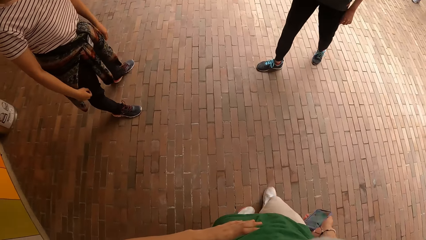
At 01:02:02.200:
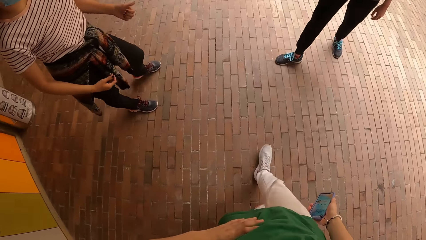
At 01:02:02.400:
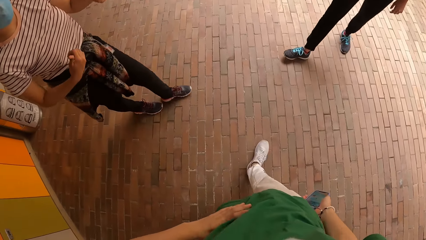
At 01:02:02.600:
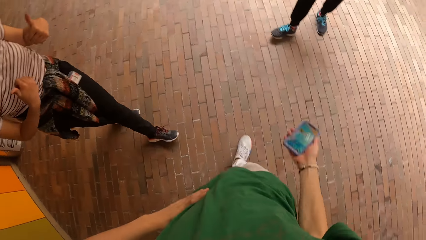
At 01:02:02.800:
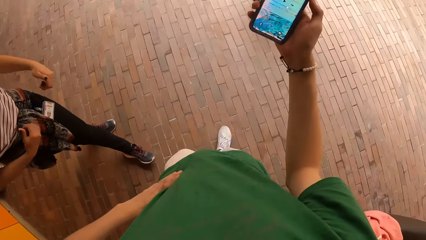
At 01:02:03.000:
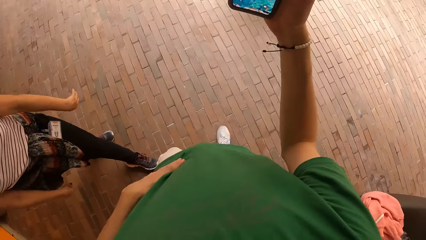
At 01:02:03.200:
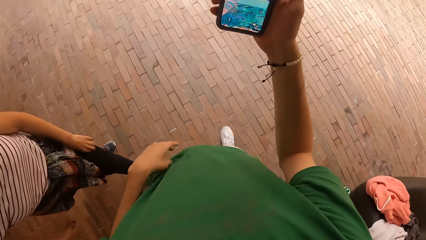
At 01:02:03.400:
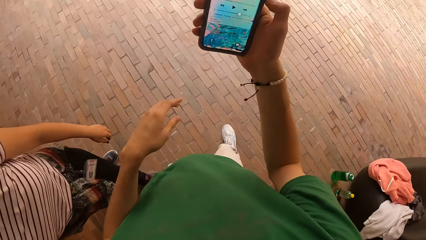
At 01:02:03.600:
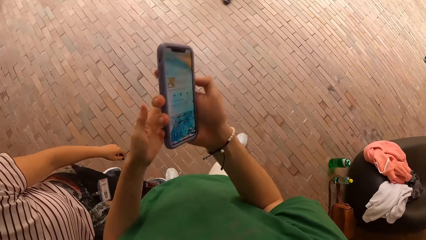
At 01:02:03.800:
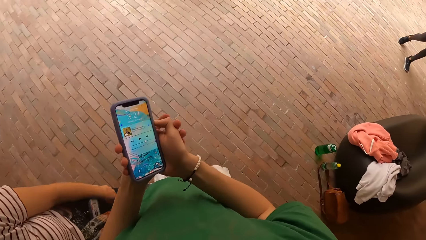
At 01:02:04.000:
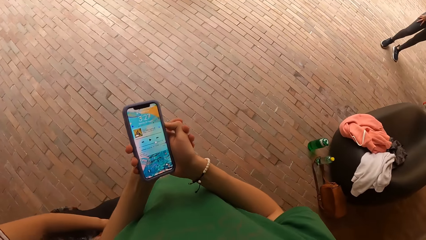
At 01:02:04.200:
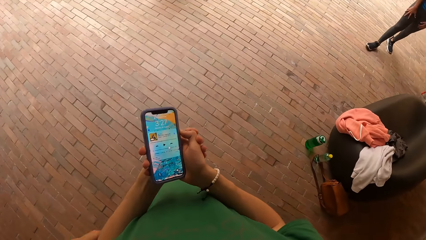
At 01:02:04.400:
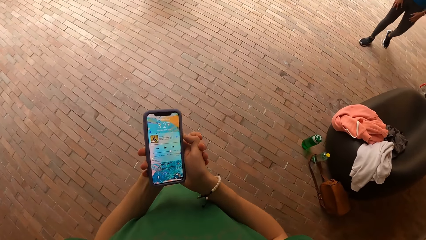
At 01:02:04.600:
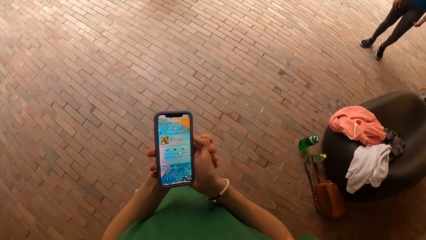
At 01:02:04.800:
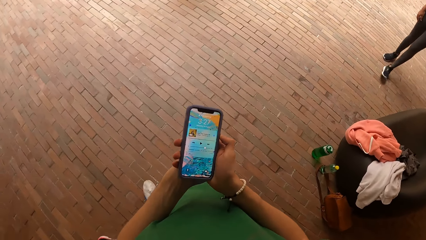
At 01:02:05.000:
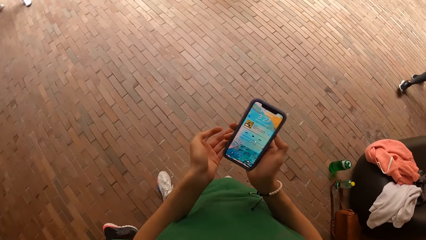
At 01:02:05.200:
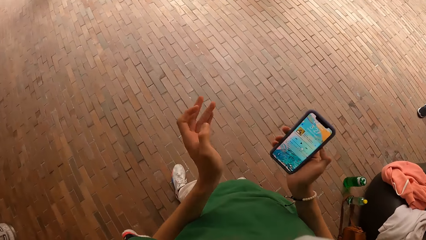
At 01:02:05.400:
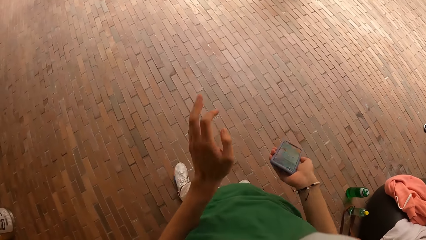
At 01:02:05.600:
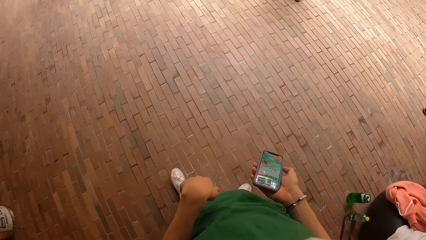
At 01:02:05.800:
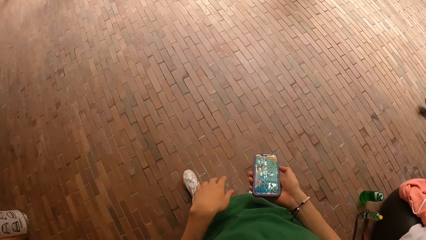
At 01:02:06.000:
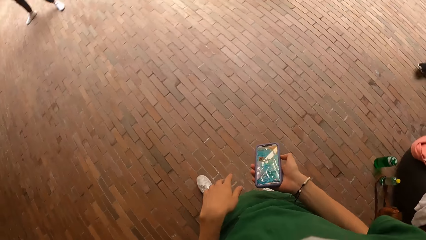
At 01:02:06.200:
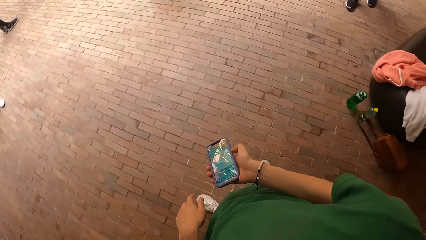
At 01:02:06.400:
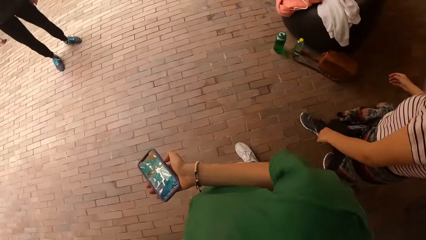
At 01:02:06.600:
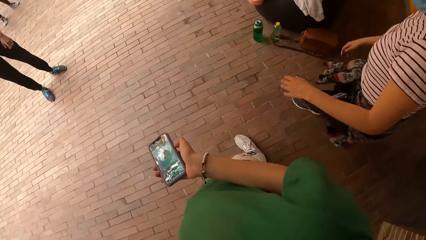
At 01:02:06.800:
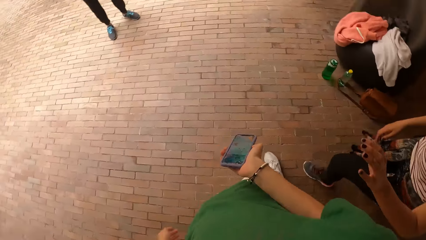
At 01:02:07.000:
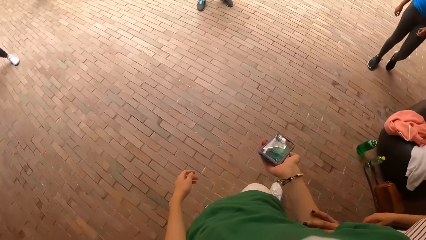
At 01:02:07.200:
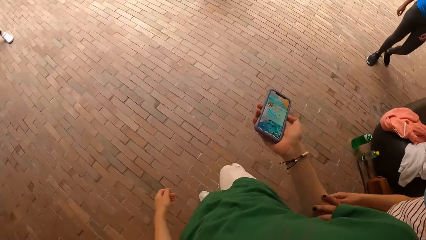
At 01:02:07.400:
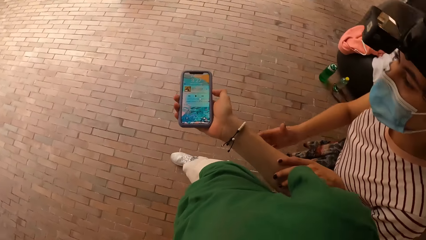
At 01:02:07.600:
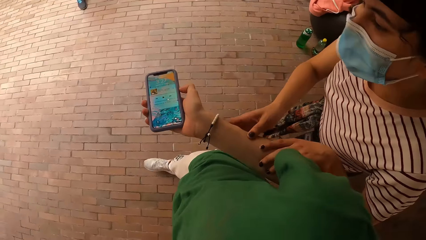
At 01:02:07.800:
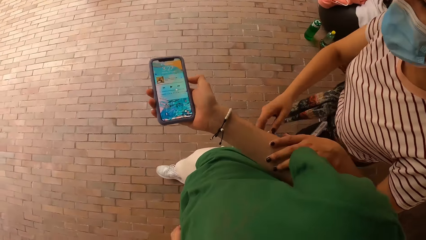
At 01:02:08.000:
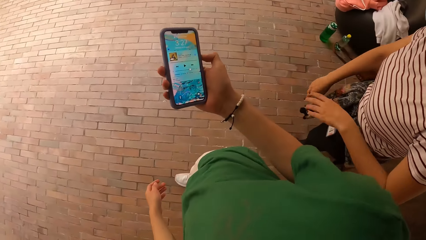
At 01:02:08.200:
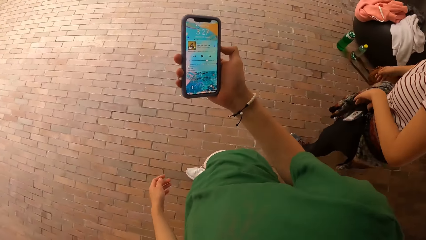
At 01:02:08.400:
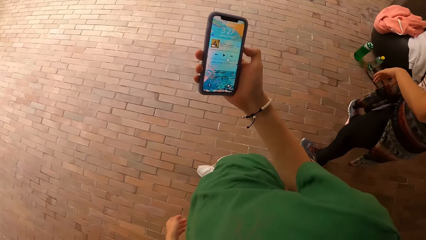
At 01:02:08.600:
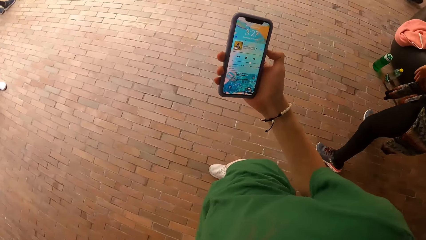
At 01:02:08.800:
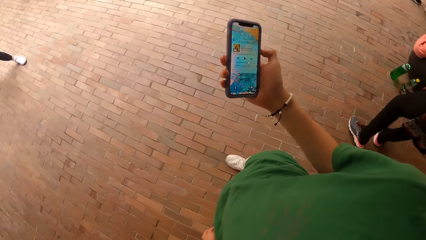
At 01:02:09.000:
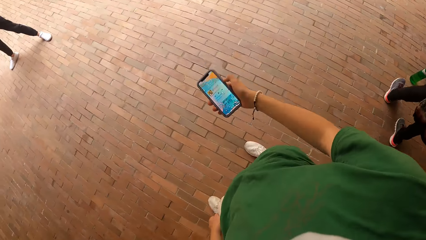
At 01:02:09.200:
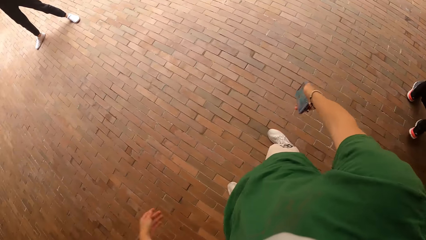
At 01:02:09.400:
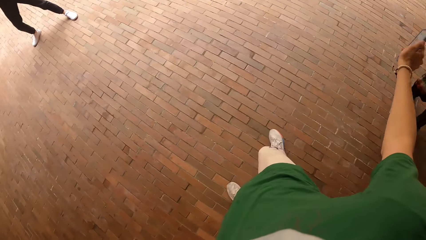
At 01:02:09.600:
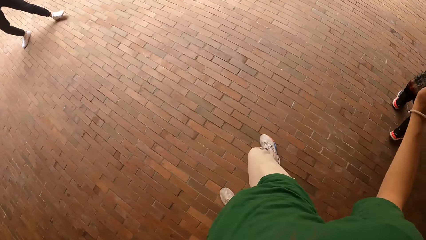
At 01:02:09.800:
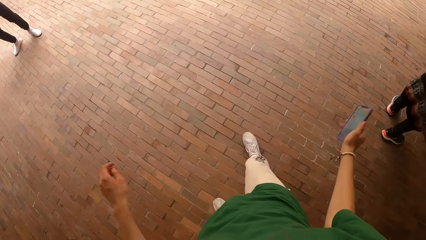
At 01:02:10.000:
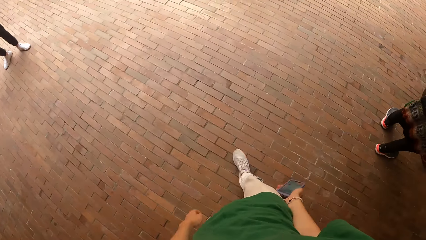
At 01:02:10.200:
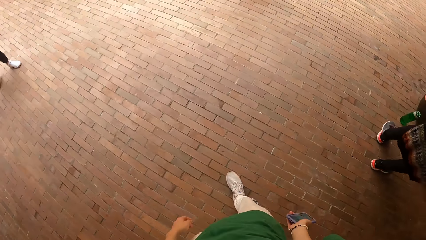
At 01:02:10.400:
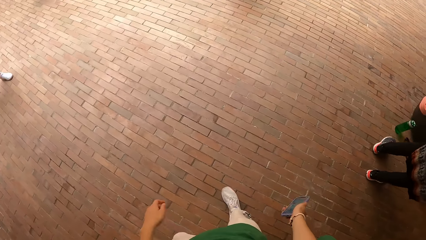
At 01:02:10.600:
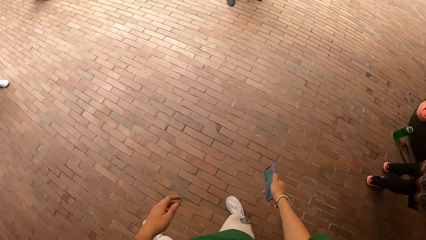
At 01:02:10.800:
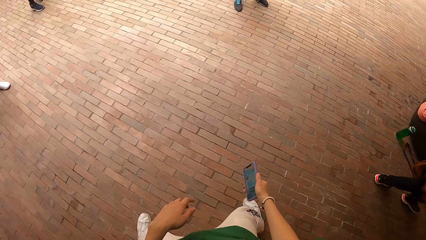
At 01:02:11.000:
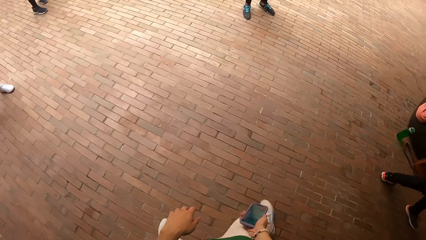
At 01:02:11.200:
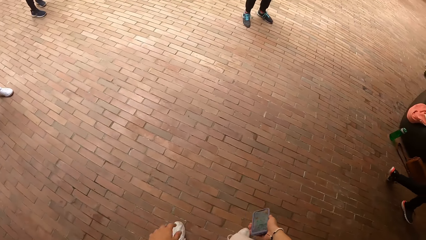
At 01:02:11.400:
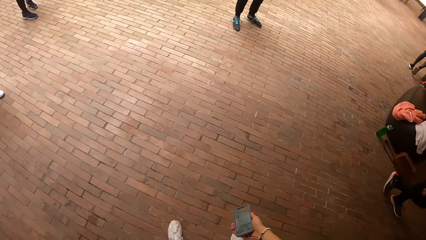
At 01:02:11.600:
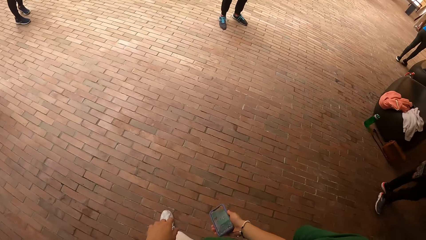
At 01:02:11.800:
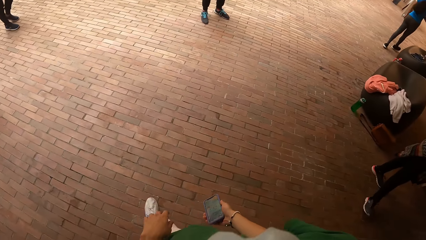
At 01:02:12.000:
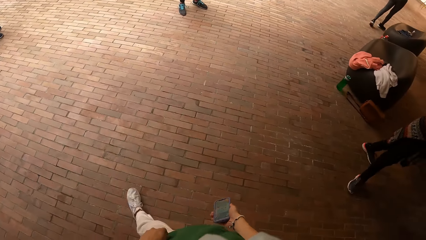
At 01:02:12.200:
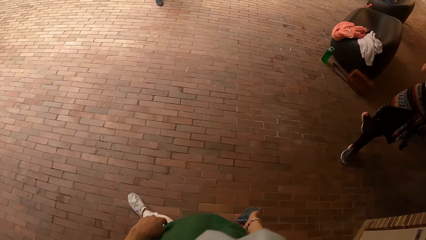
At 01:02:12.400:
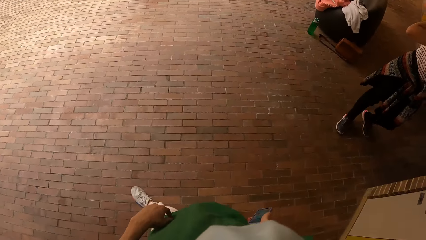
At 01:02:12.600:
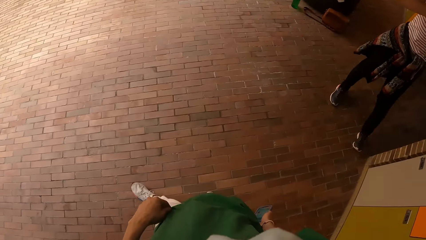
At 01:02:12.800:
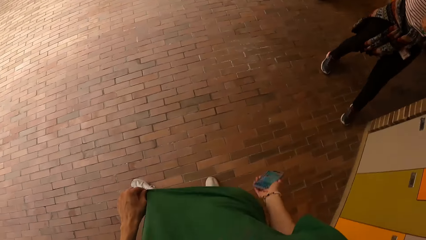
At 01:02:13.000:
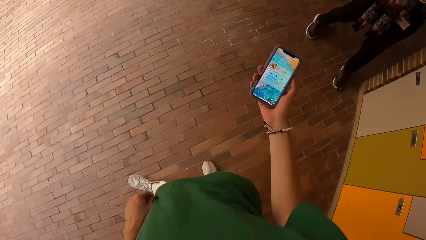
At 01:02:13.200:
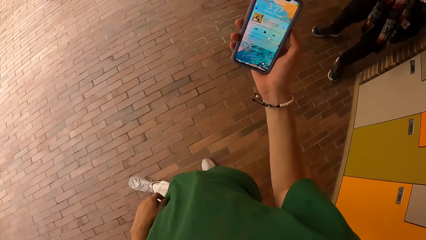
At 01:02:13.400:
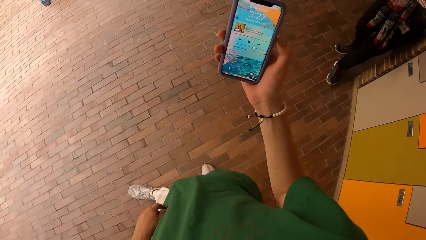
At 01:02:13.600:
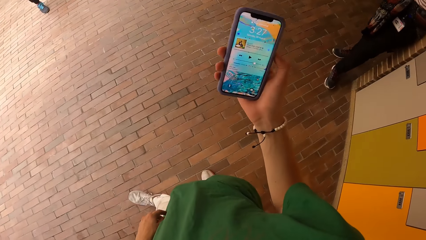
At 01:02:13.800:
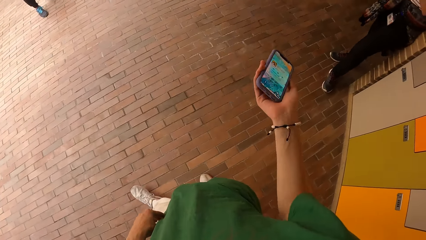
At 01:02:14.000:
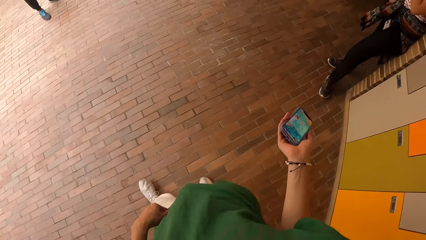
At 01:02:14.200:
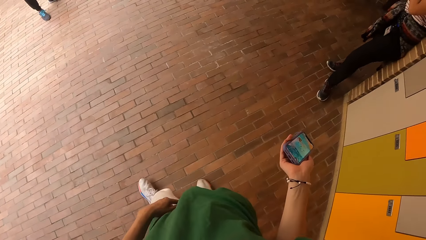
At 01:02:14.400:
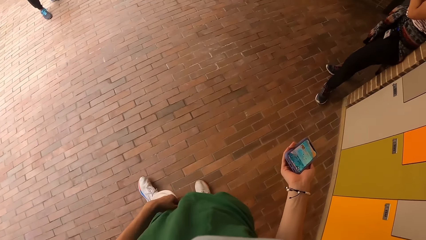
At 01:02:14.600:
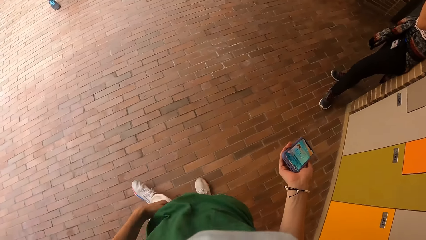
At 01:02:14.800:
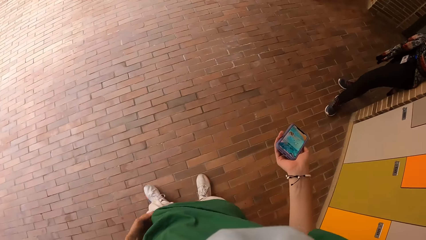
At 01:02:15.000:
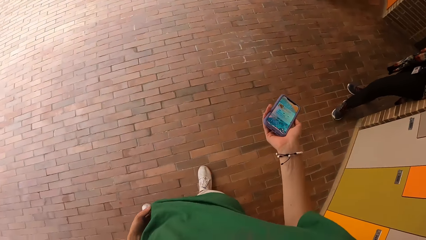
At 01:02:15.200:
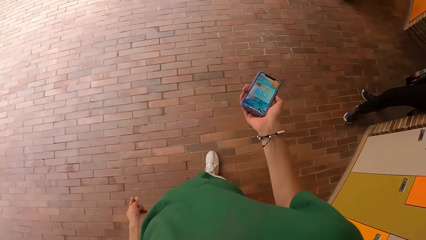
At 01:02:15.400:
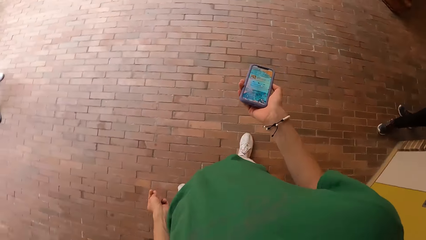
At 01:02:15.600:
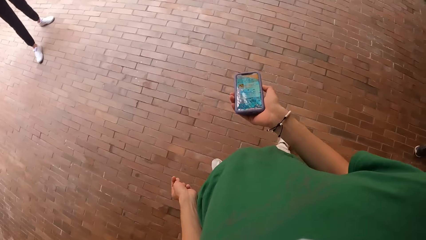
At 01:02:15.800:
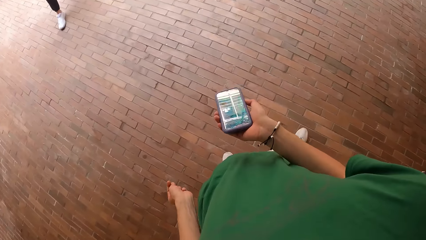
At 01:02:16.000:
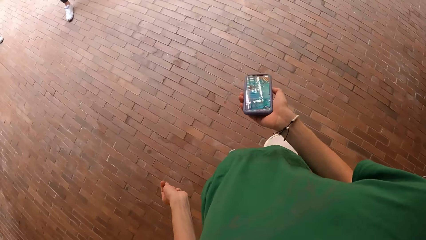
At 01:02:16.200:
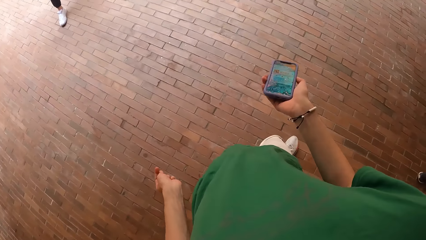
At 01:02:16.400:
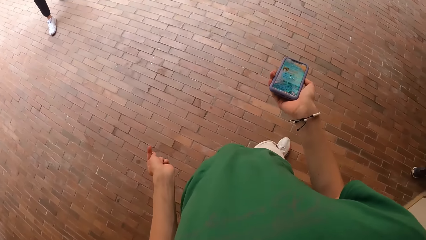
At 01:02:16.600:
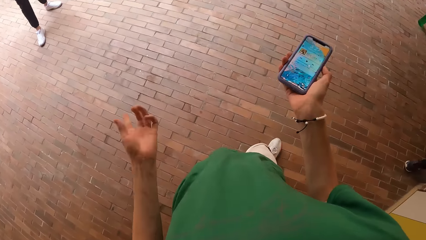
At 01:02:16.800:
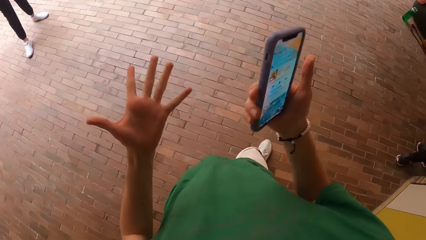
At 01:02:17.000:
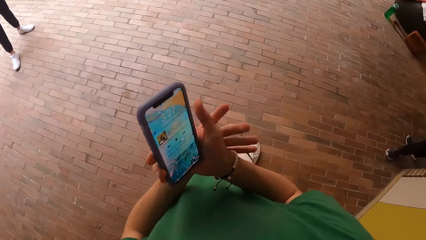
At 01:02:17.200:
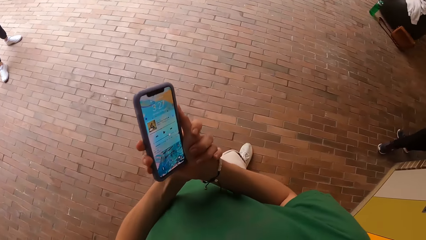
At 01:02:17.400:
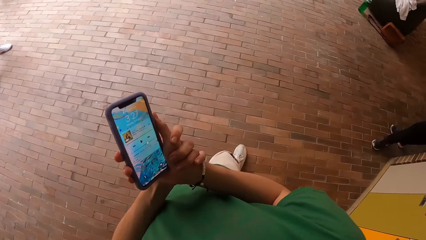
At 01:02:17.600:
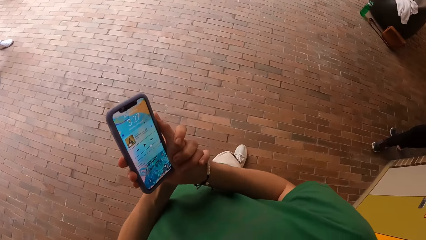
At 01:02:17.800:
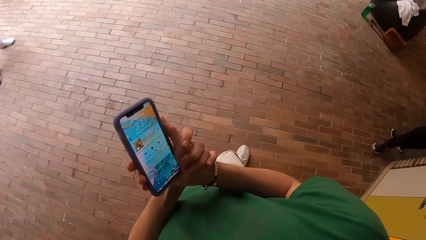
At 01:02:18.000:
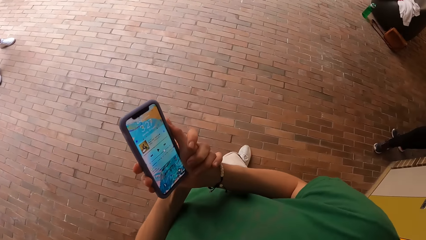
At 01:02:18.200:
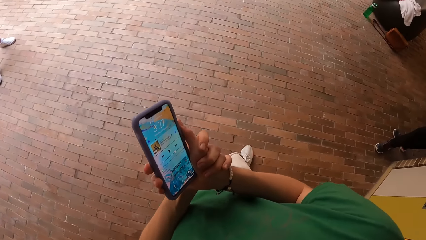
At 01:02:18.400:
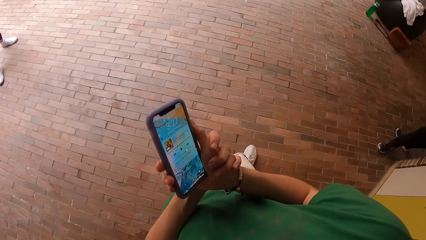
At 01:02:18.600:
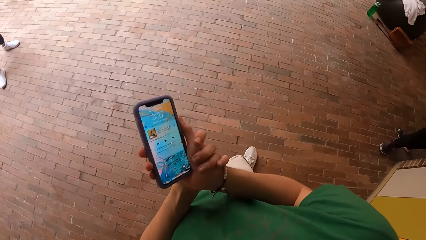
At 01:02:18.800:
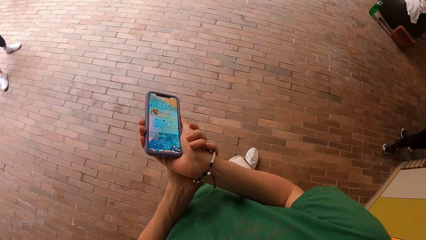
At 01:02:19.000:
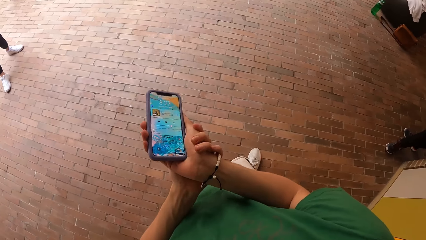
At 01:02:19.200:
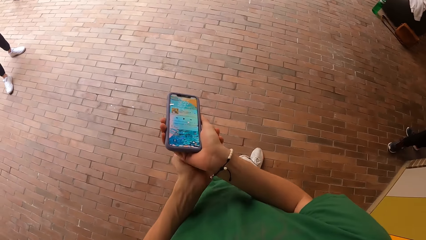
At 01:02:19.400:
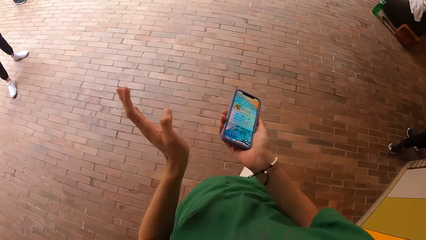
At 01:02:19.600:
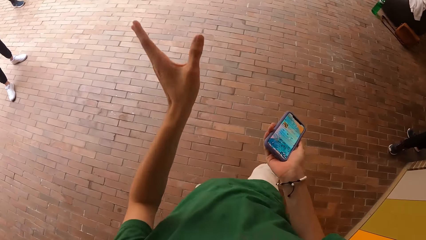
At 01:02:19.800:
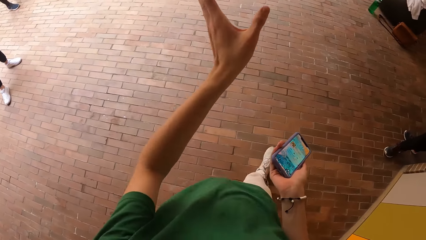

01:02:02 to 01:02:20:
The camera wearer interacts with the woman. They put his hand on his waist. They hold the phone with both hands. They look at the phone. They put down his hand. The woman grips the camera wearer's right hand with her left hand. Another woman grips the camera wearer's right hand with her right hand. The camera wearer stretches his hand. A third woman dances. The camera wearer looks at the phone. They move the hand. They put his hand together.
